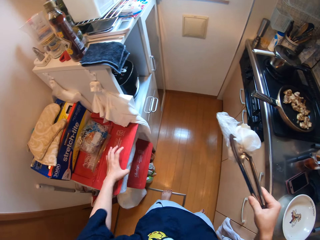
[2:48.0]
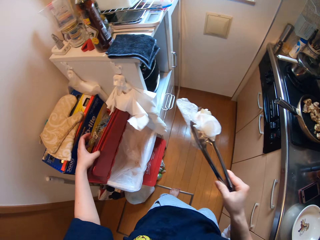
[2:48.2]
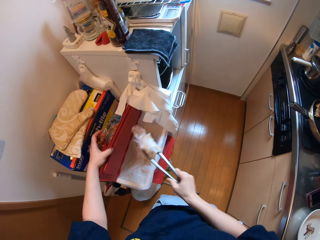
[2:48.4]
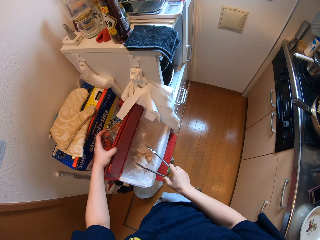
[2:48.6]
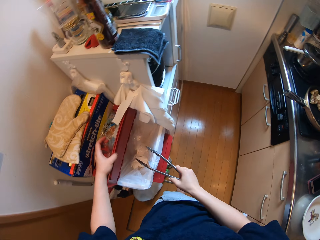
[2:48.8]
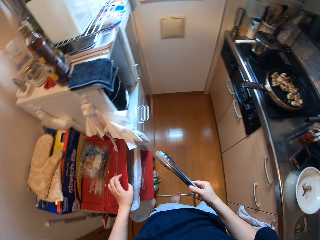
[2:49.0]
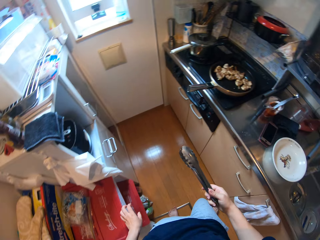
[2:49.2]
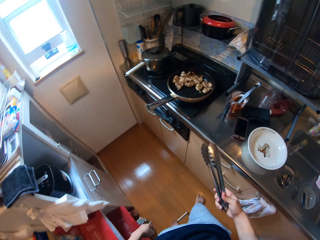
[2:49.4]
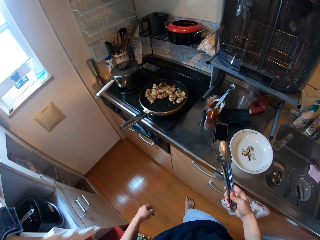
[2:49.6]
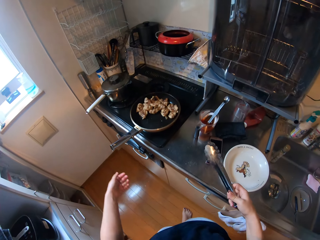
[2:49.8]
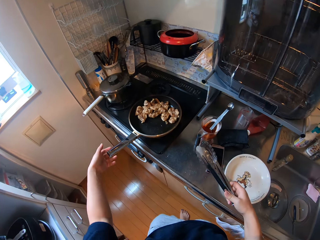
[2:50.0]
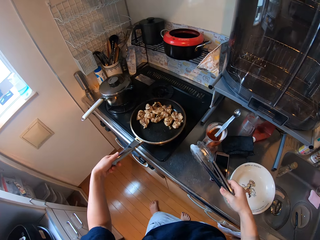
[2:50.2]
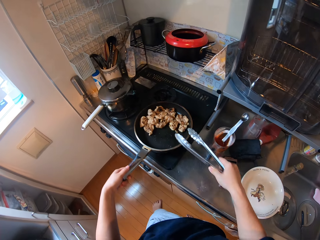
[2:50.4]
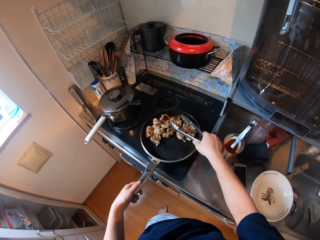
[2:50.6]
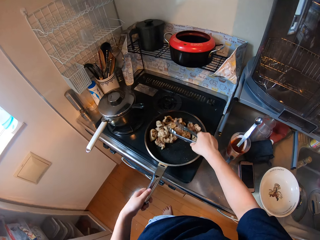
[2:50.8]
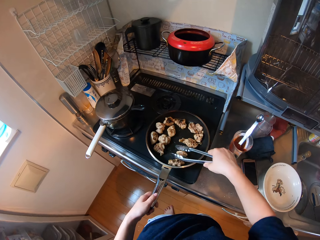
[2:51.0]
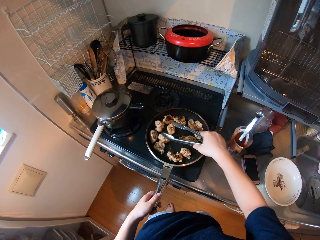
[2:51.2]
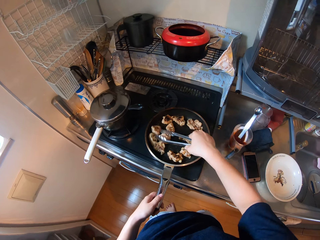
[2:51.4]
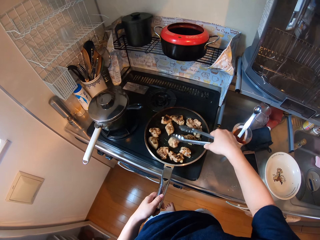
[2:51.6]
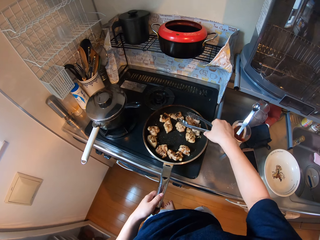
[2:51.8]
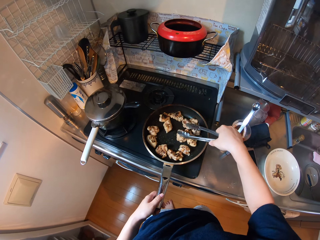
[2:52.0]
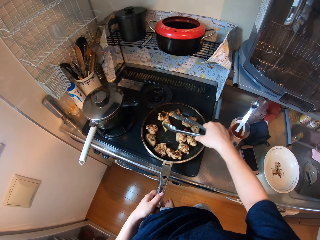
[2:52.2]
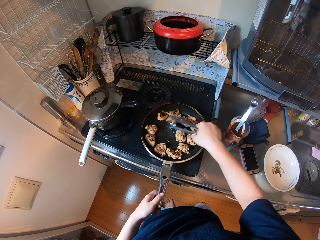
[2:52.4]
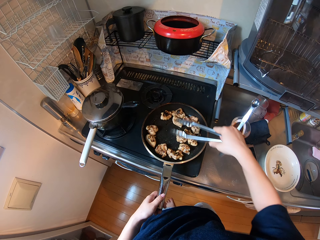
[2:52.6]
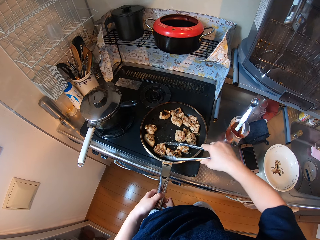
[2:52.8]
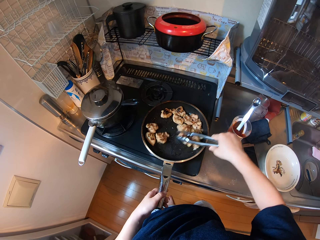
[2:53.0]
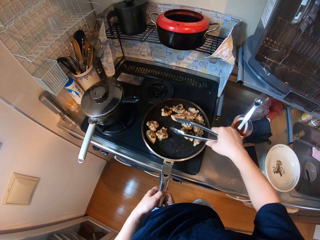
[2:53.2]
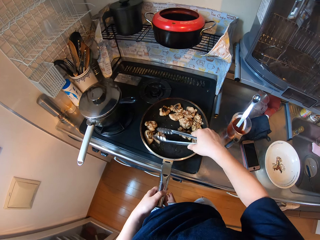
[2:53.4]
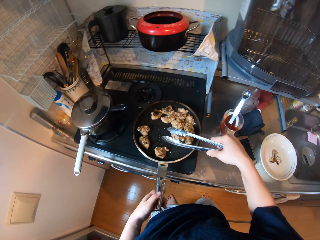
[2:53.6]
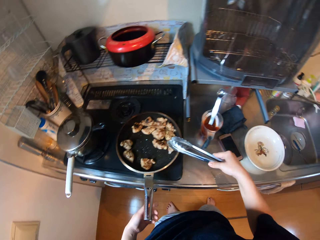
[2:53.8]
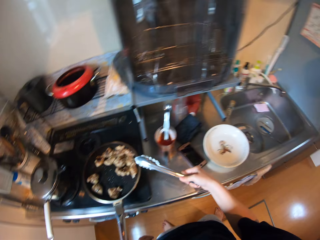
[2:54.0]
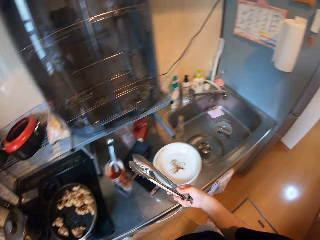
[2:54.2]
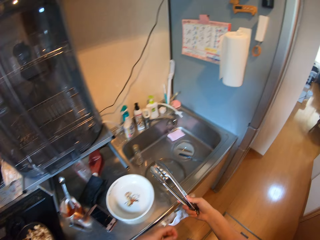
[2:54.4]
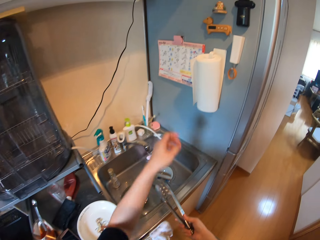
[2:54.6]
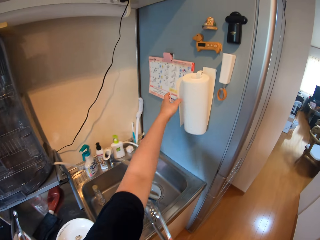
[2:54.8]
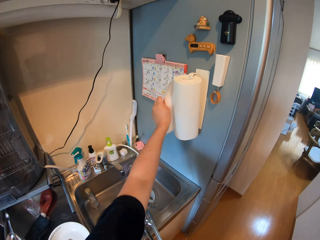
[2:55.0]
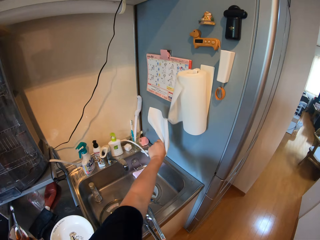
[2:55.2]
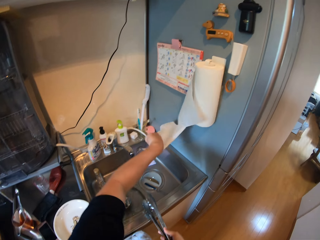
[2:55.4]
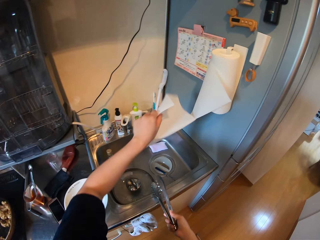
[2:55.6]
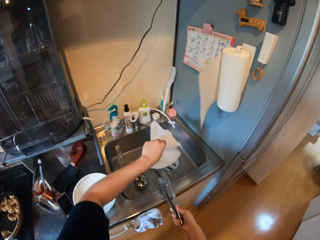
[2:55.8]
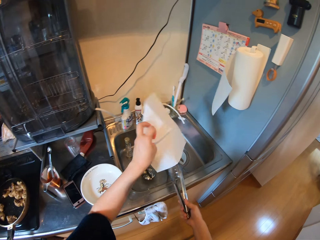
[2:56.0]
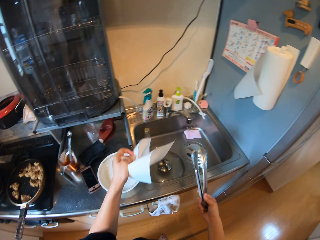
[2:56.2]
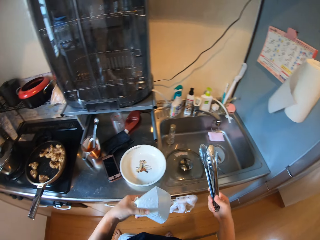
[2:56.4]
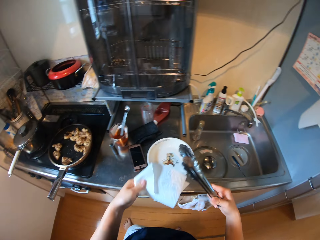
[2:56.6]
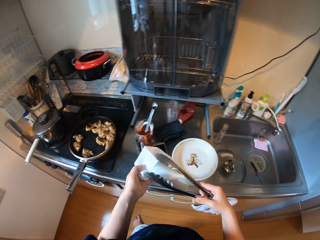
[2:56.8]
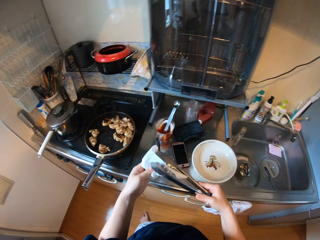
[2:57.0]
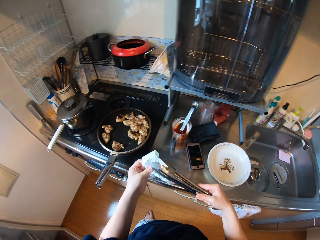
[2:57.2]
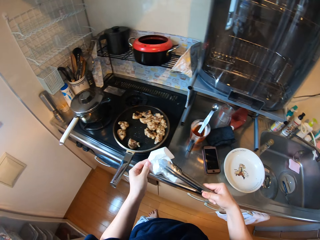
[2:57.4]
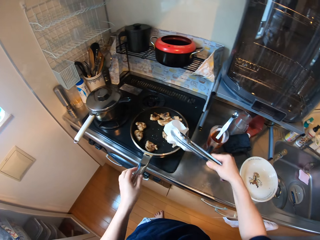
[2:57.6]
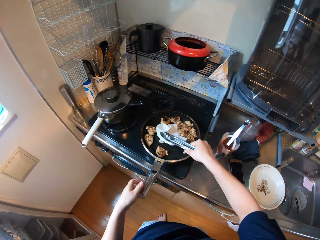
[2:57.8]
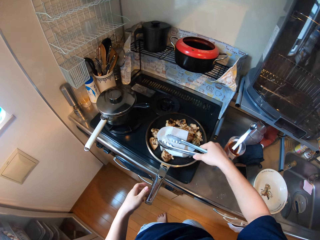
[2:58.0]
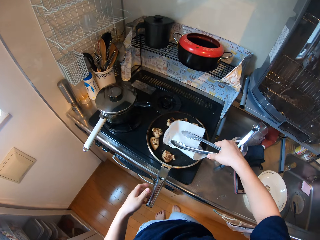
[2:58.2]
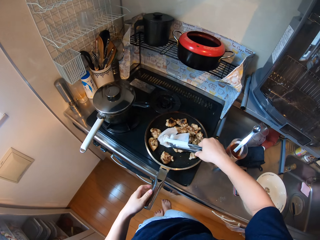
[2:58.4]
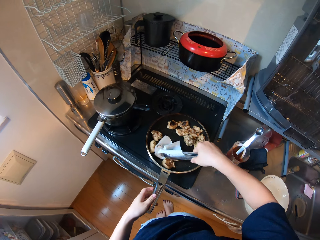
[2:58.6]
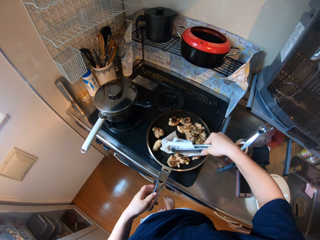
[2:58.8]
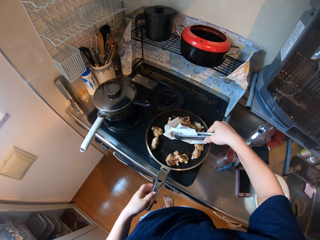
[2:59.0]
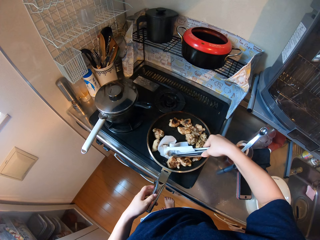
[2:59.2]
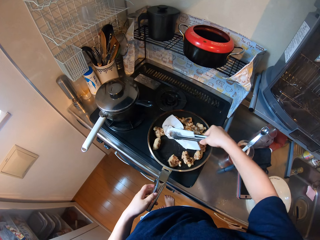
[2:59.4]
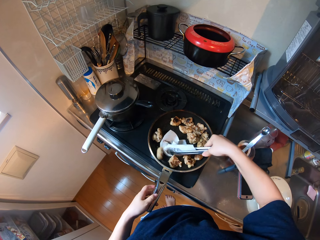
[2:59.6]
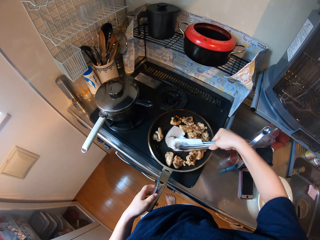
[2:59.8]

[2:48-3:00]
The camera wearer opens the dustbin. They put the used kitchen paper in the dustbin. They close the dustbin. They touch the frying pan. They hold the frying pan. They stir the chicken with the tongs. They cut some kitchen paper. They pick up the kitchen paper. They clip the kitchen paper to the tongs. They clean the tongs. They clean the frying pan with the kitchen paper.

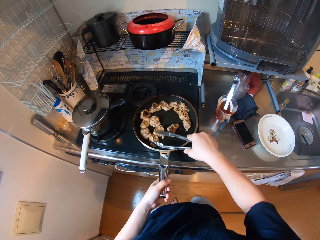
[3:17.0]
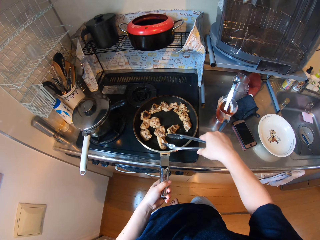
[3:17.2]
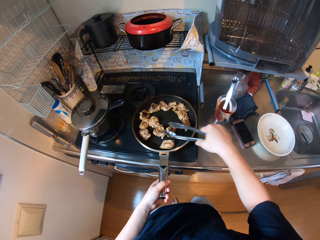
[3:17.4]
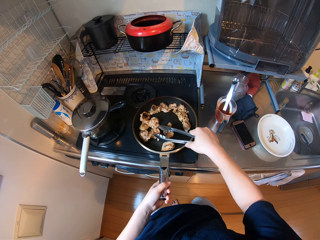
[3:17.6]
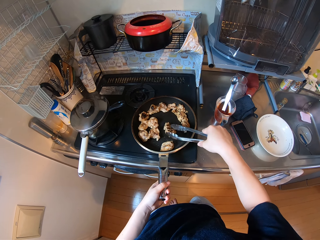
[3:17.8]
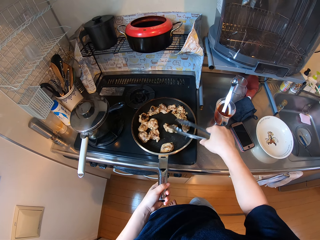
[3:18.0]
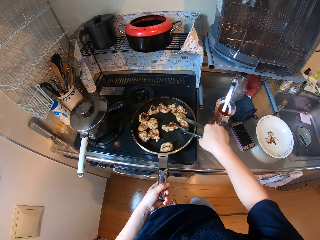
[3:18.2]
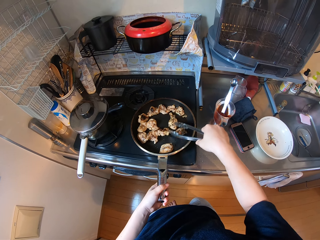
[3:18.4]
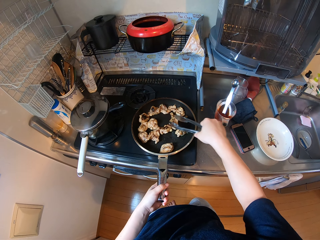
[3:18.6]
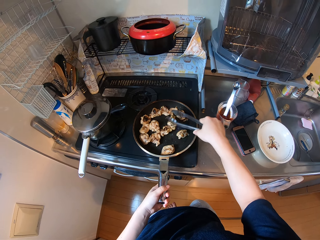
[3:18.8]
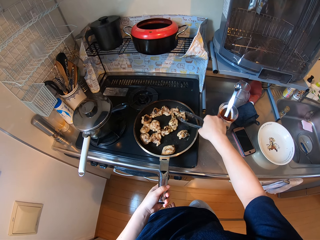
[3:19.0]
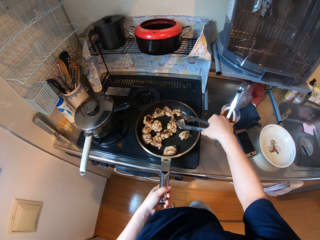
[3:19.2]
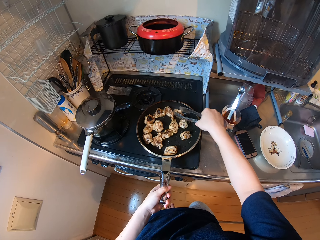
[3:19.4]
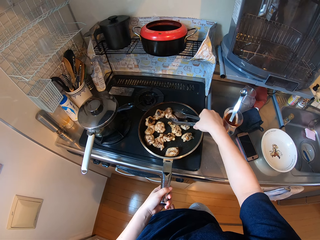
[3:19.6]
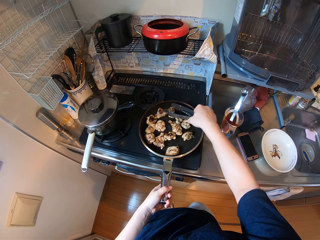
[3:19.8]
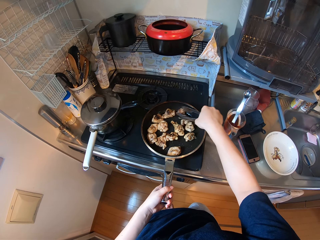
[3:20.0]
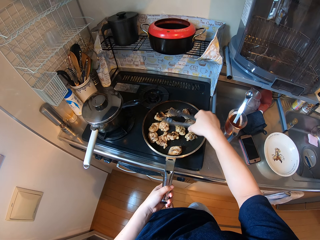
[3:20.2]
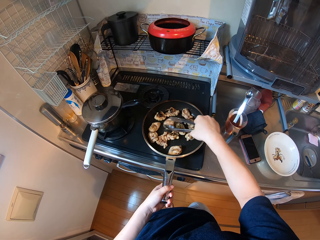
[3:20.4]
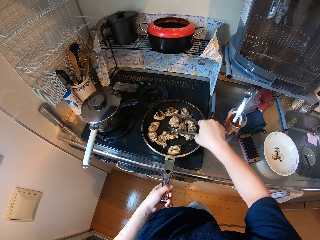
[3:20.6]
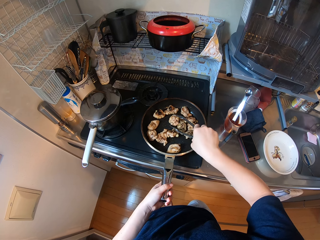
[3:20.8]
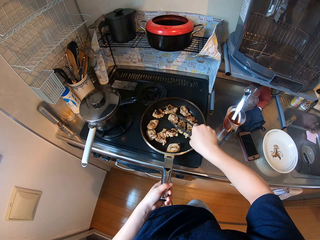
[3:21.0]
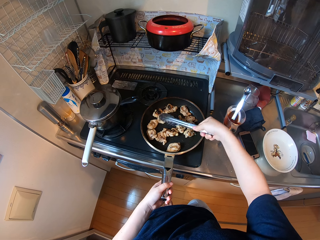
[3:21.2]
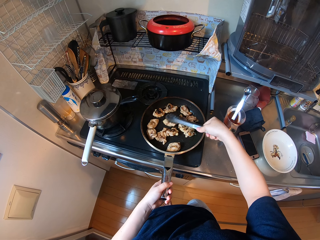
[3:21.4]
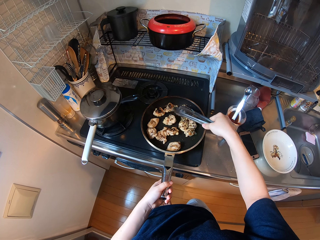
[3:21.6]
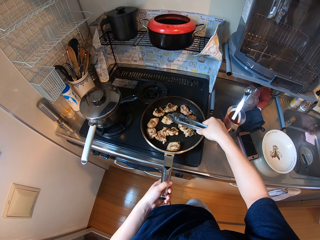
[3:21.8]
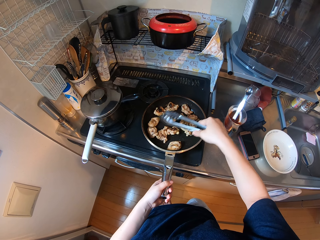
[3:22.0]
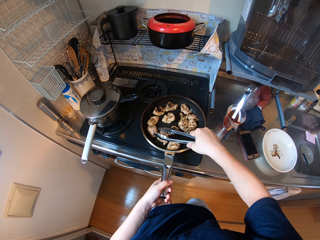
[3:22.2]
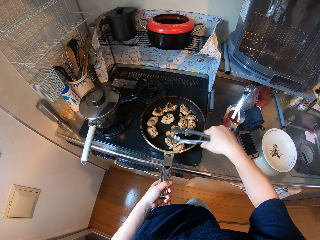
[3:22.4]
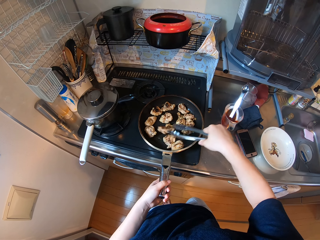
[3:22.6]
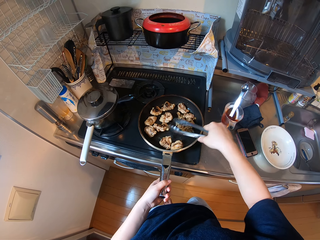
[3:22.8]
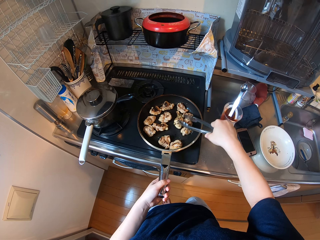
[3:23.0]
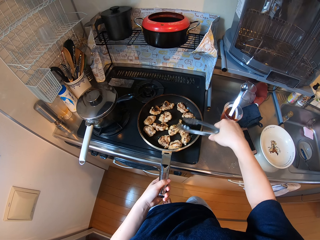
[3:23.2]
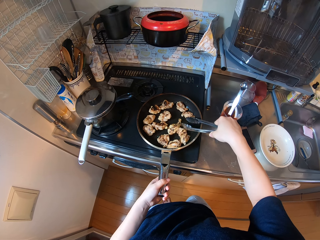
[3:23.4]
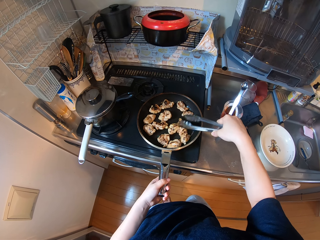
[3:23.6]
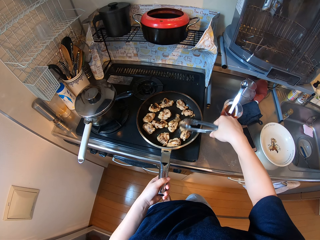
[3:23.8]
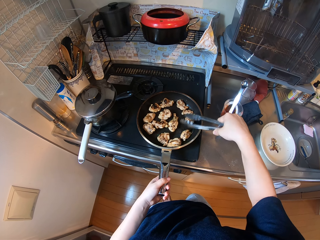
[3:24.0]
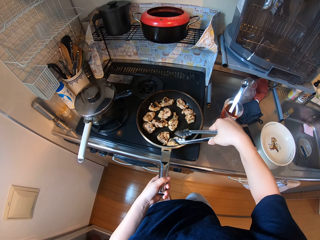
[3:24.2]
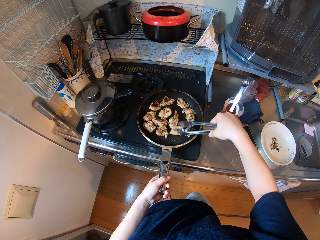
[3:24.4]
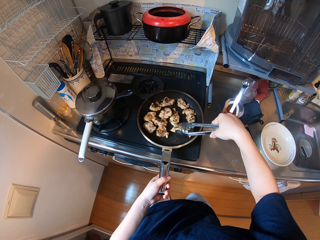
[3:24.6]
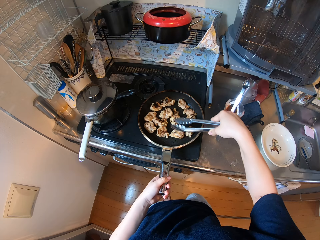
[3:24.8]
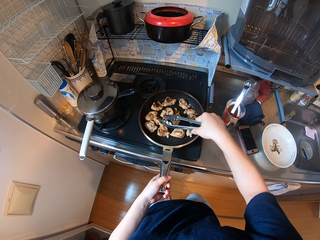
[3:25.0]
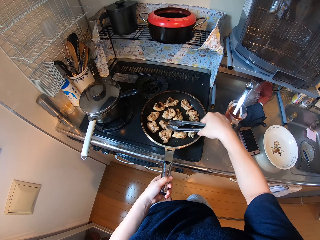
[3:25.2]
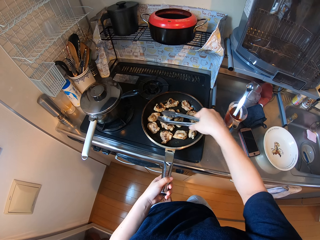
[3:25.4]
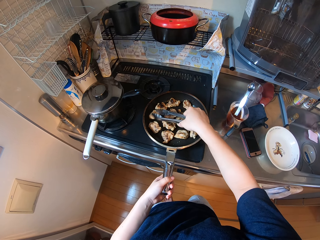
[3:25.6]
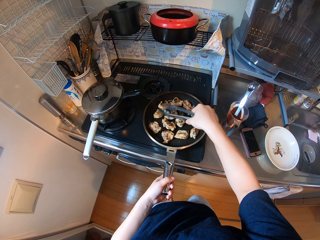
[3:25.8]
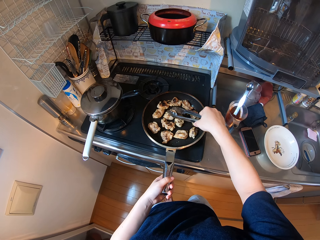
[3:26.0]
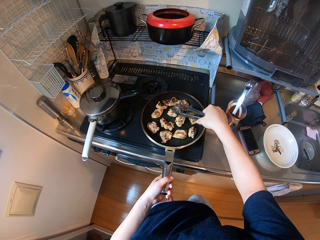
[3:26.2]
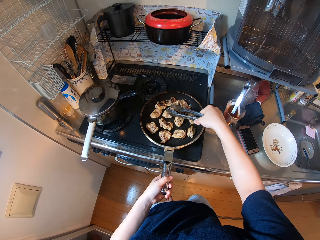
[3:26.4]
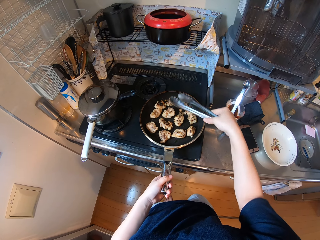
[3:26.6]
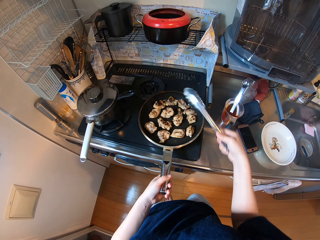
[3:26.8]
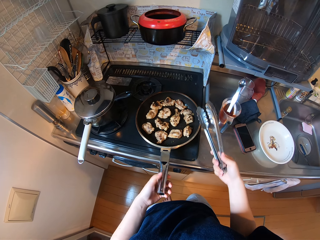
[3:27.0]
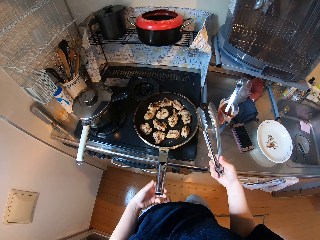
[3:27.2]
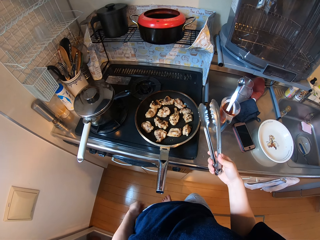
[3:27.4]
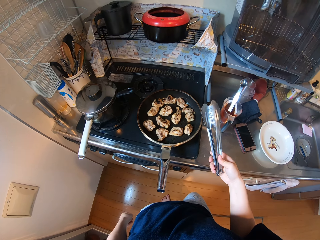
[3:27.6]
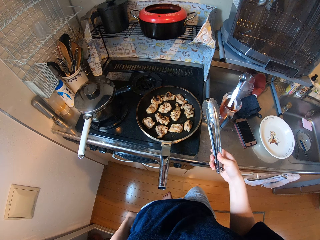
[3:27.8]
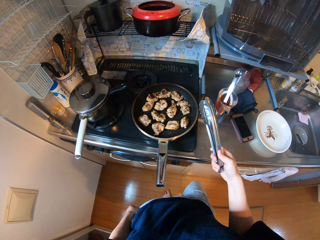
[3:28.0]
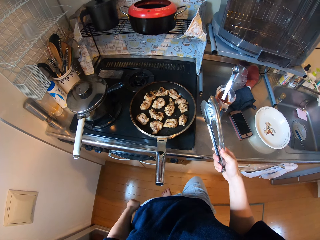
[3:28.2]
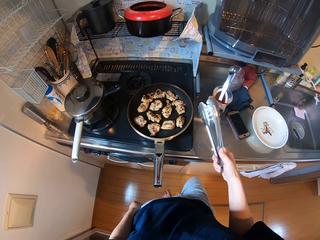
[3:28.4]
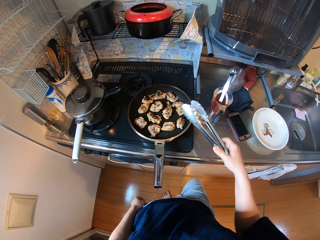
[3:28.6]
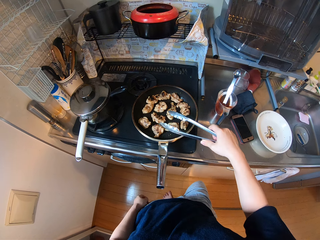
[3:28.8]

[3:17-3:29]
The camera wearer stirs the chicken with the tongs.
